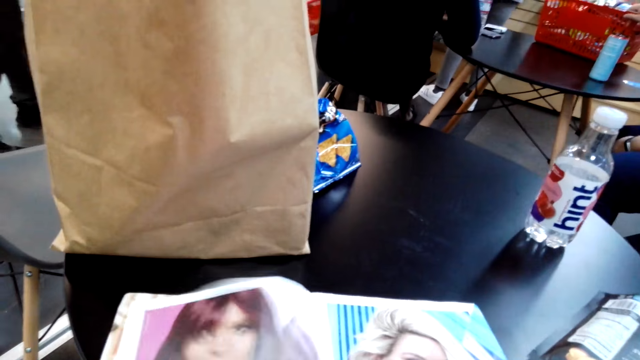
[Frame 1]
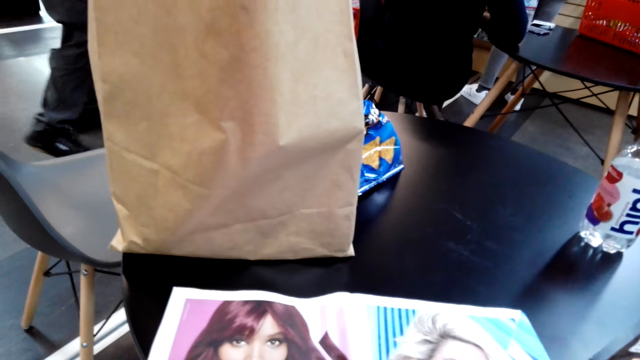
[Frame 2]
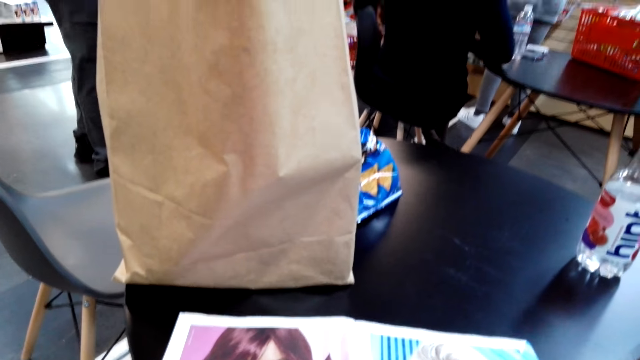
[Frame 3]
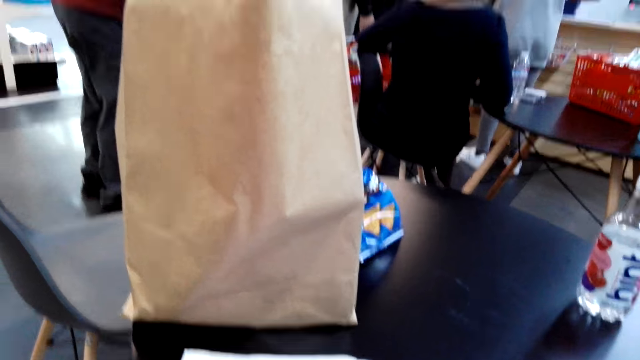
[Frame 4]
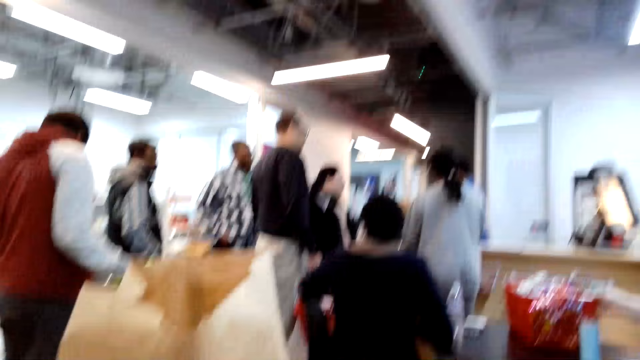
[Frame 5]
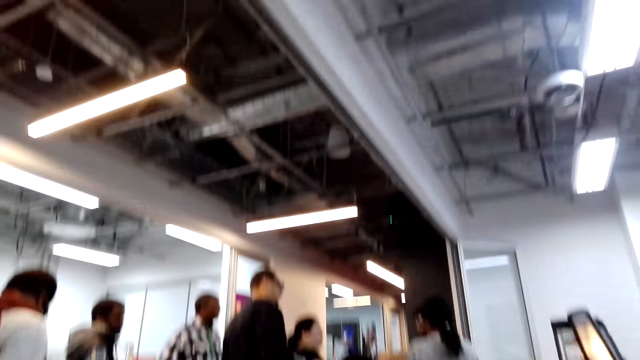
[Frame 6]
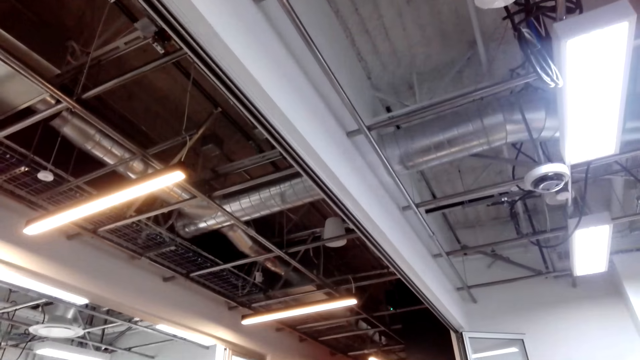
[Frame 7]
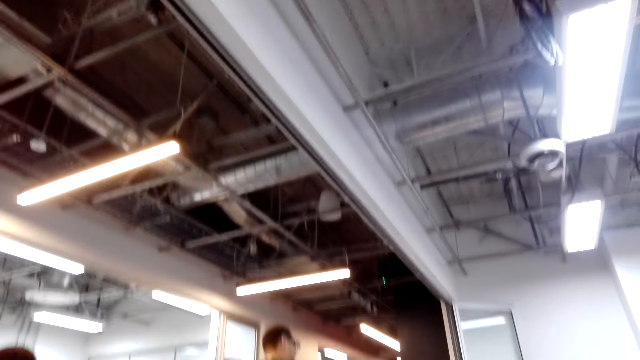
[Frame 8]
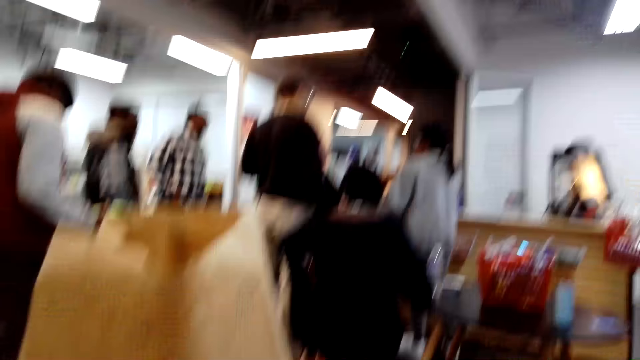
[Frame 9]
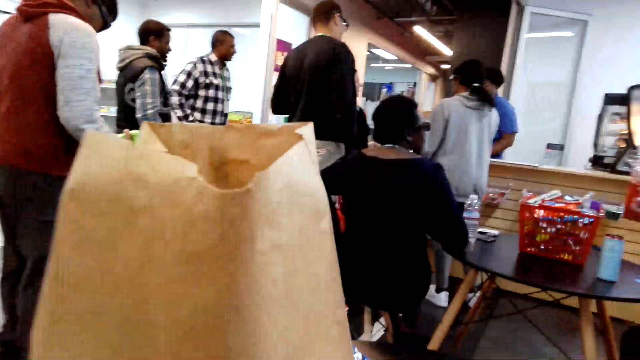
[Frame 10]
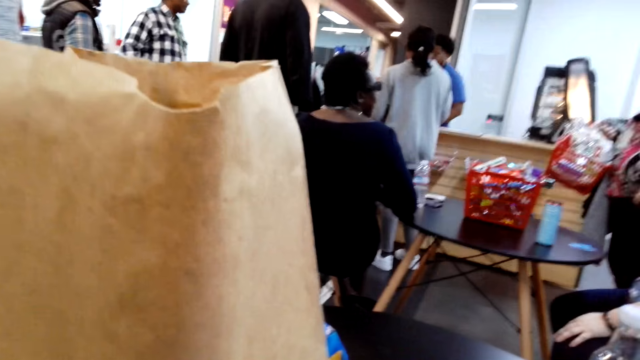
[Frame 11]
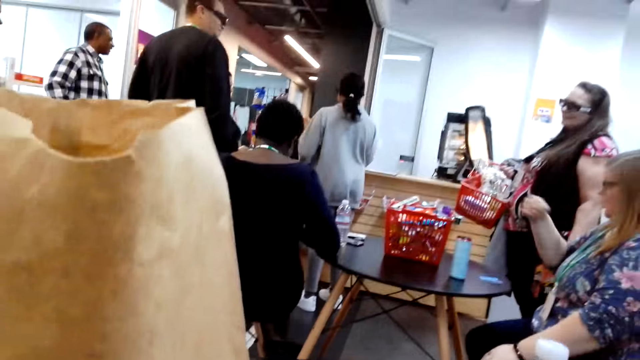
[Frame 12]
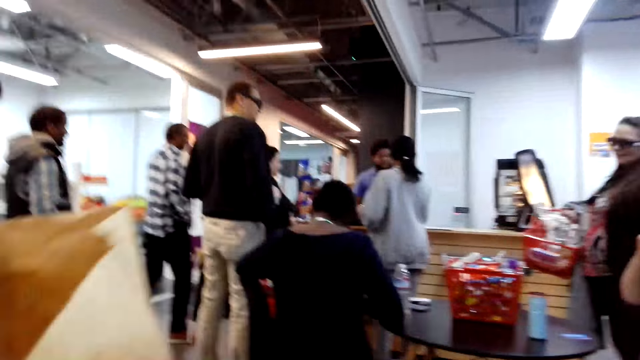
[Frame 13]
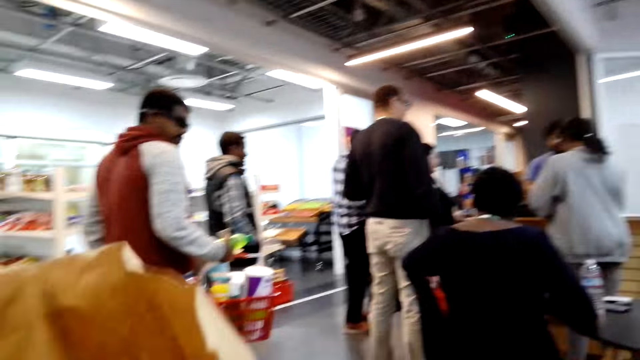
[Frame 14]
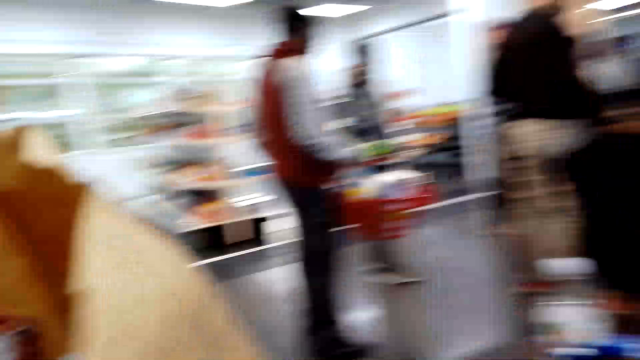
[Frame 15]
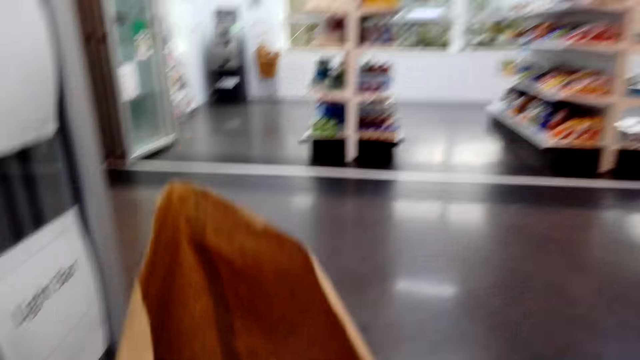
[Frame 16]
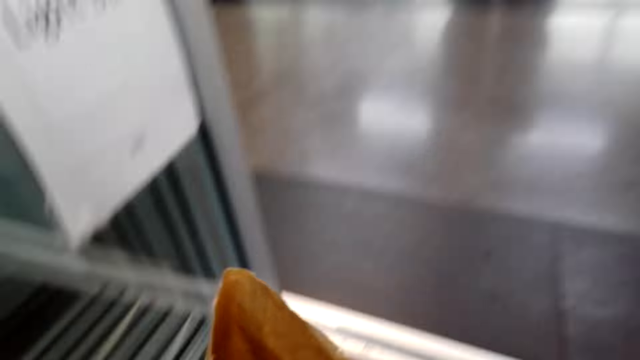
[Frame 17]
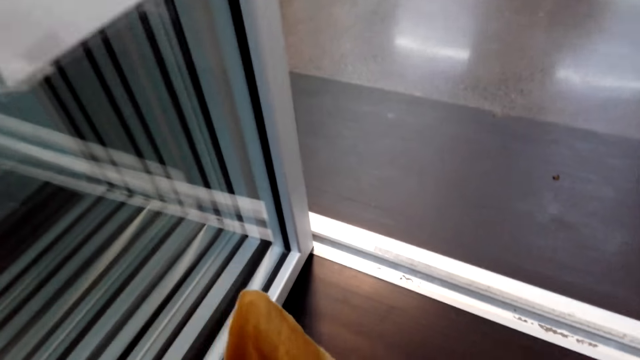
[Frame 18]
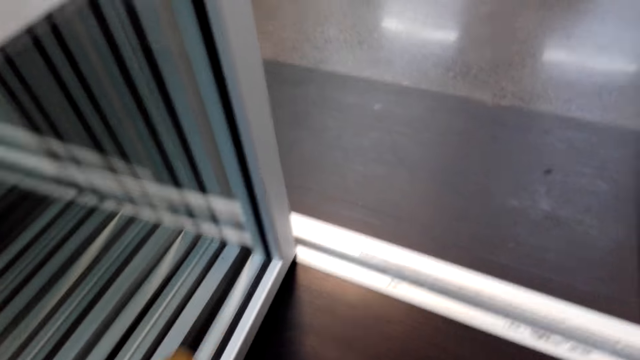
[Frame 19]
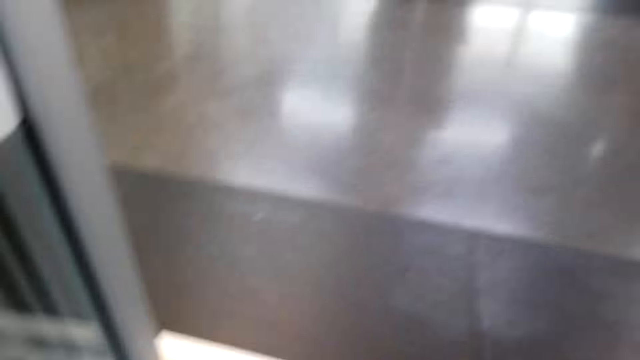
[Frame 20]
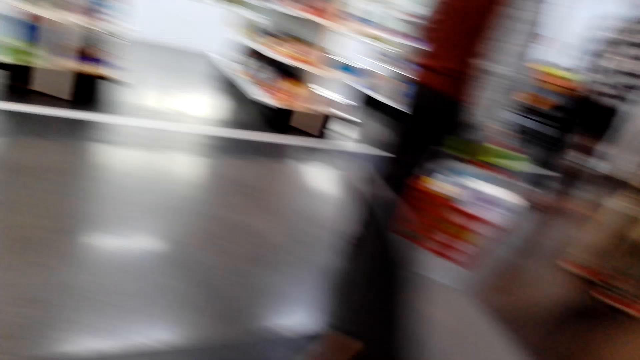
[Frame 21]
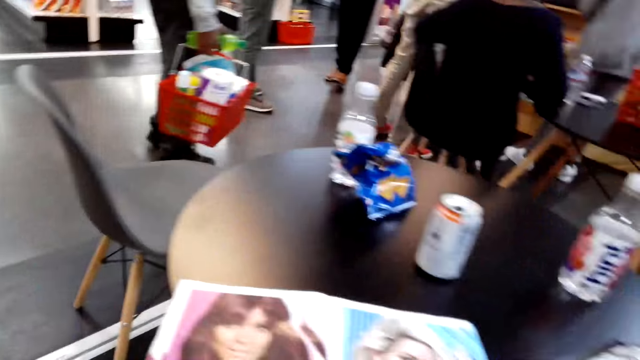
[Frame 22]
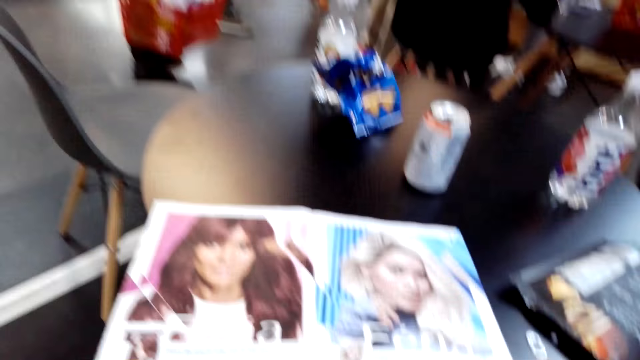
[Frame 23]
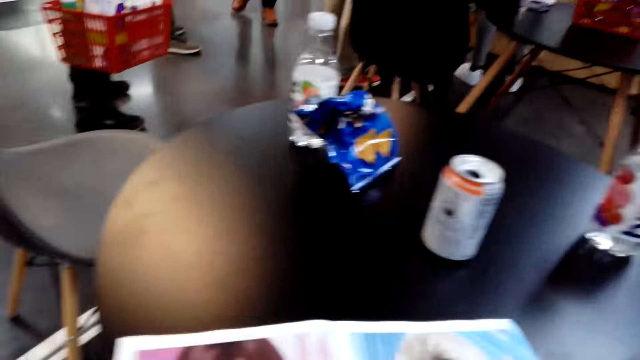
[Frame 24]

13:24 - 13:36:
The camera wearer reads through the book. They put down the paper bag.

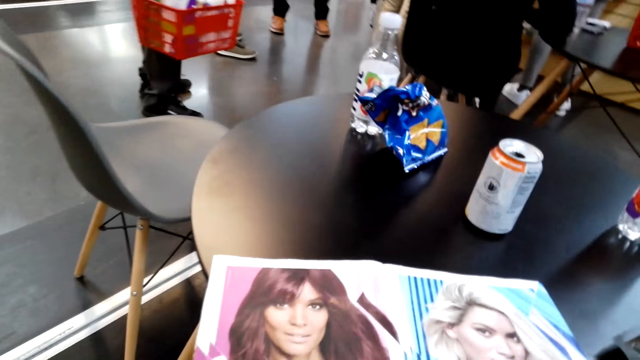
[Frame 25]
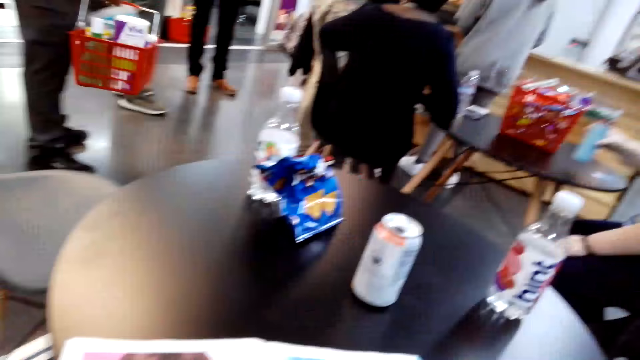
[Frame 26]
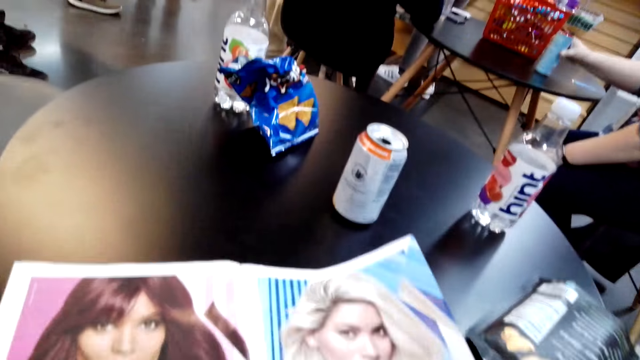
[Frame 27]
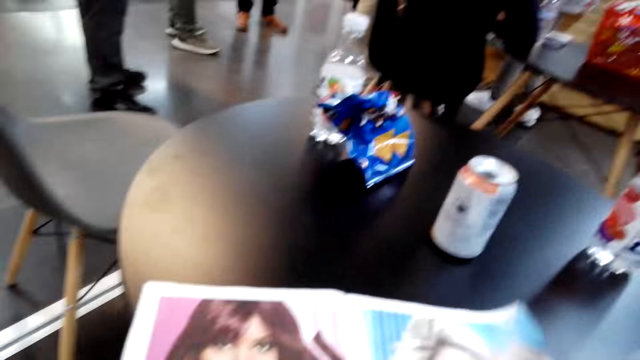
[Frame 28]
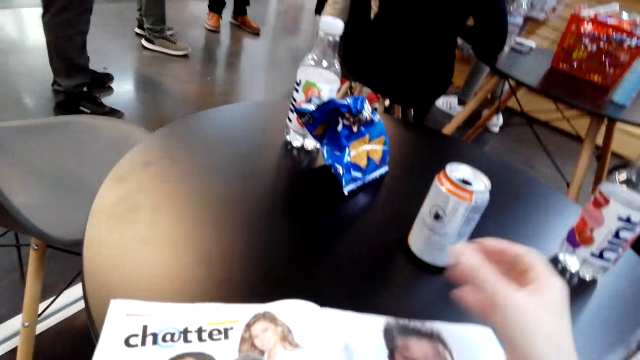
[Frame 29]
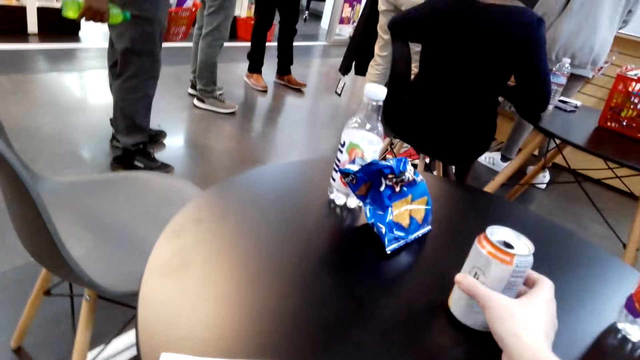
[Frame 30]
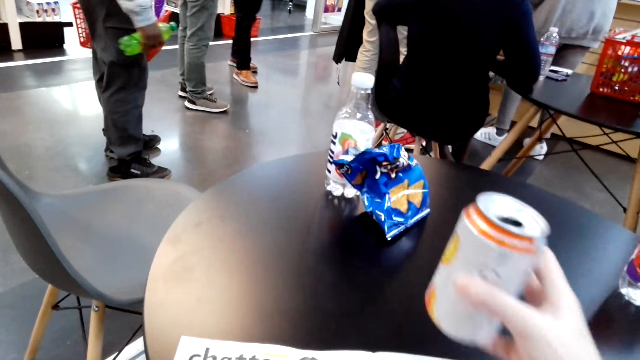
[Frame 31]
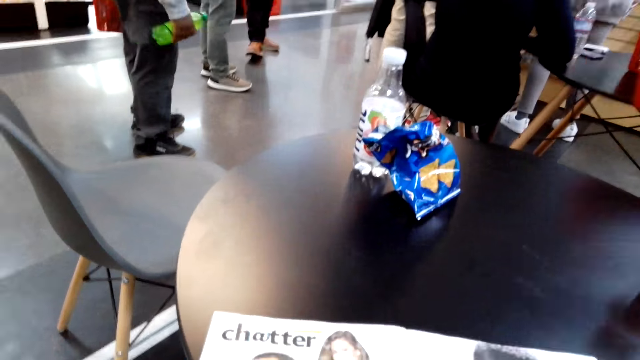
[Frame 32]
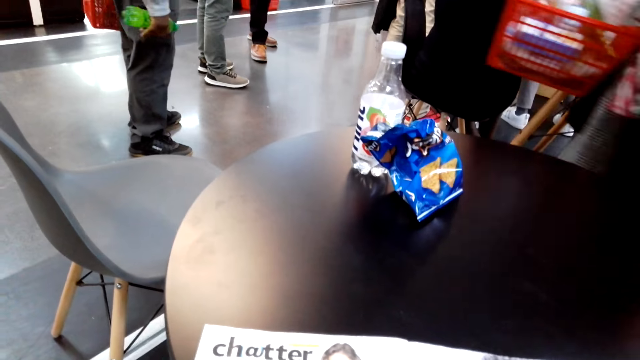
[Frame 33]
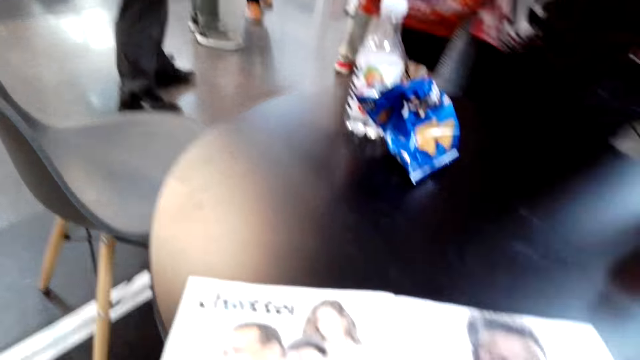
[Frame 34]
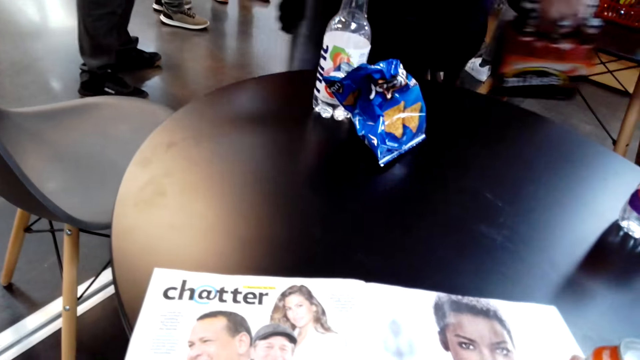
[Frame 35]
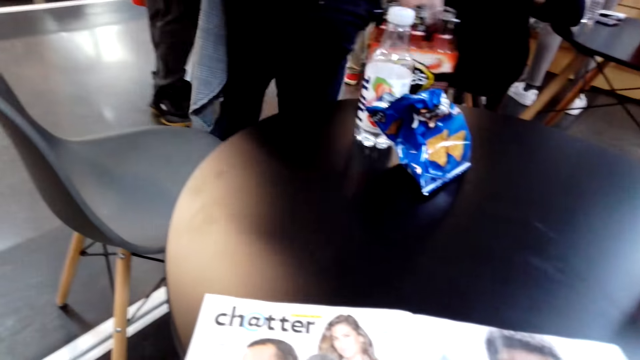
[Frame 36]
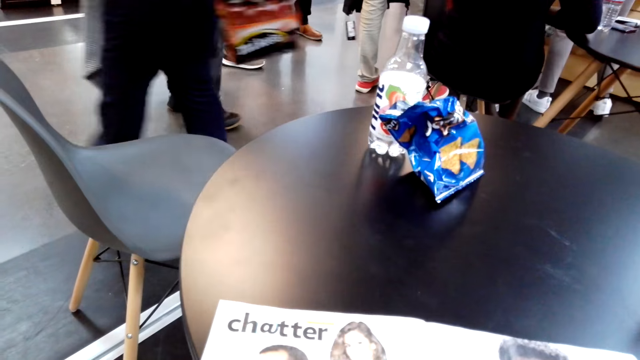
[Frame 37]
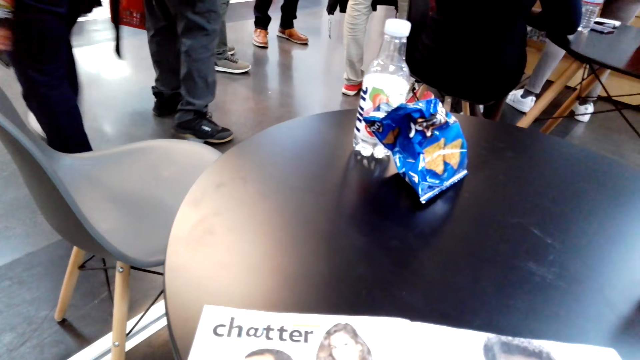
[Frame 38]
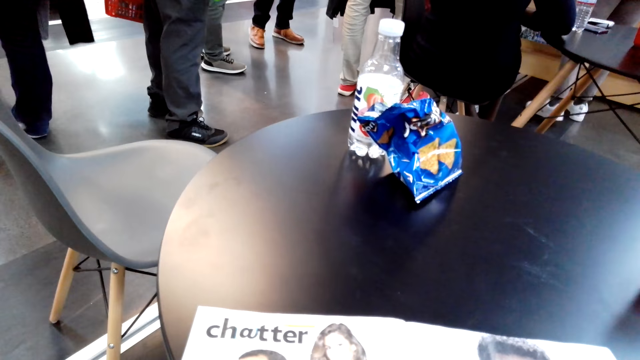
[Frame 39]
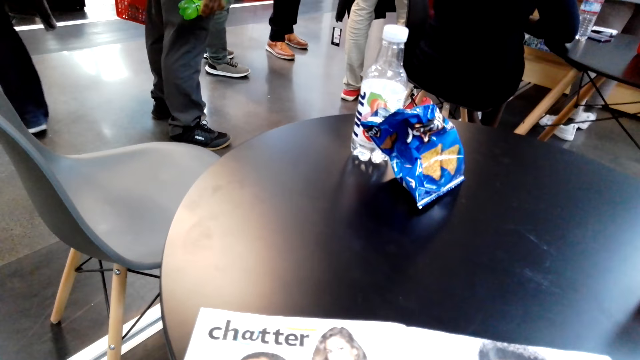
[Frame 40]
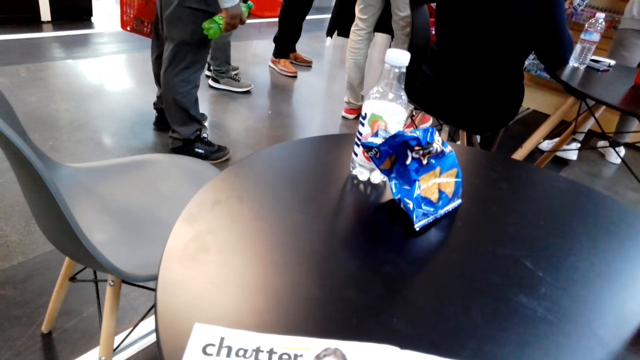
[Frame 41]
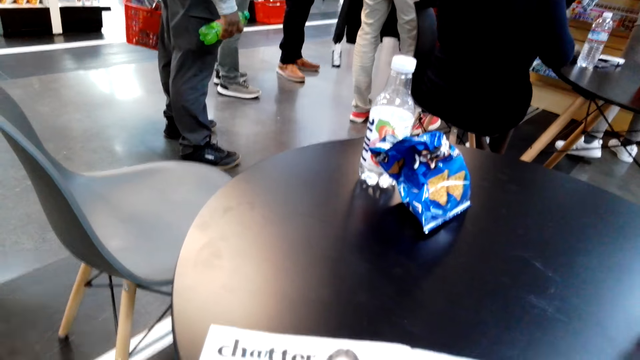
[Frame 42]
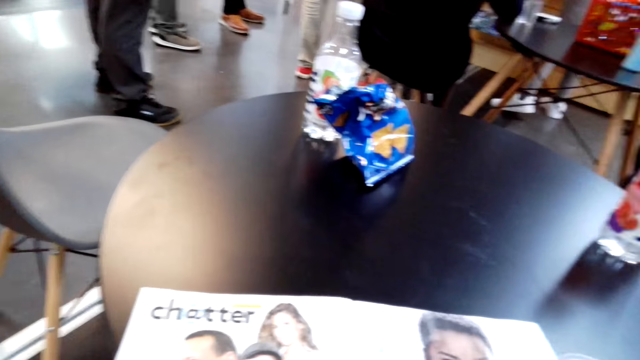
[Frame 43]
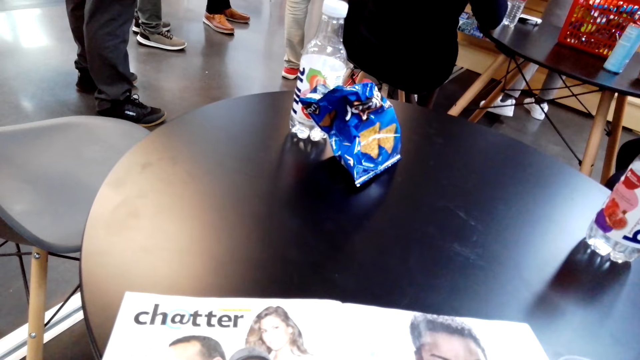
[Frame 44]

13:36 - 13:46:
The camera wearer turns the book. They read through the book. They pick up the can. They read the book.
